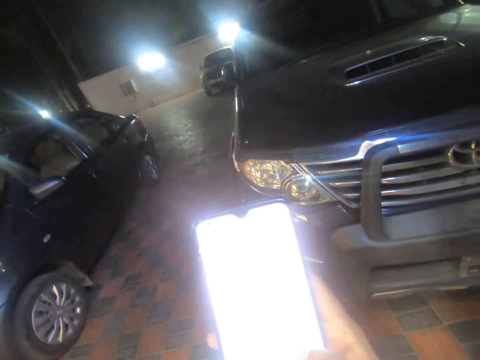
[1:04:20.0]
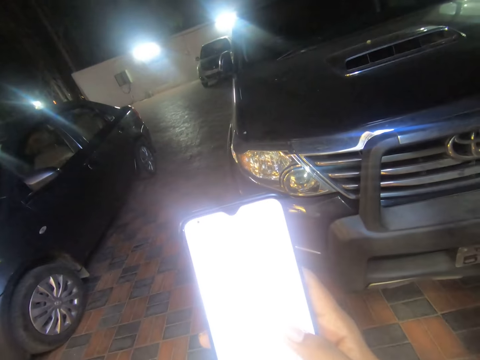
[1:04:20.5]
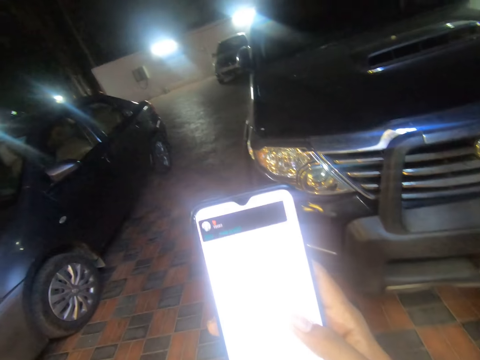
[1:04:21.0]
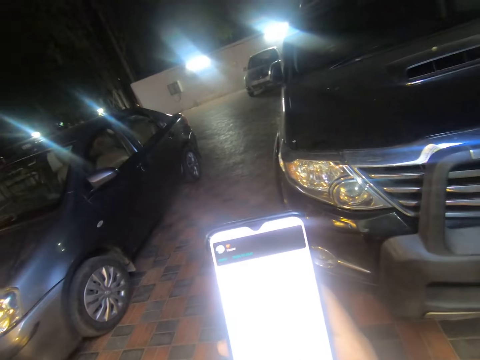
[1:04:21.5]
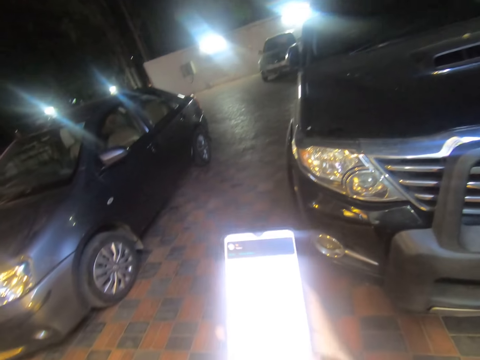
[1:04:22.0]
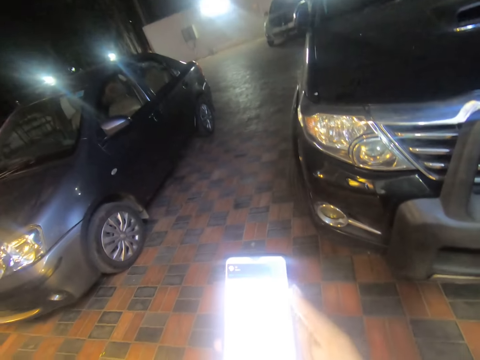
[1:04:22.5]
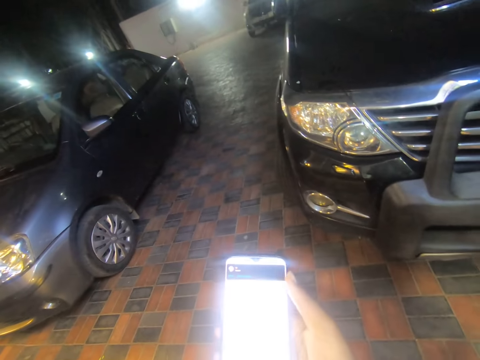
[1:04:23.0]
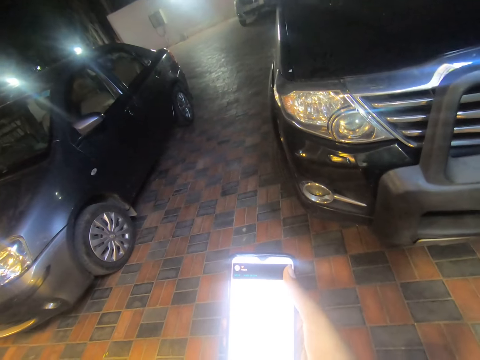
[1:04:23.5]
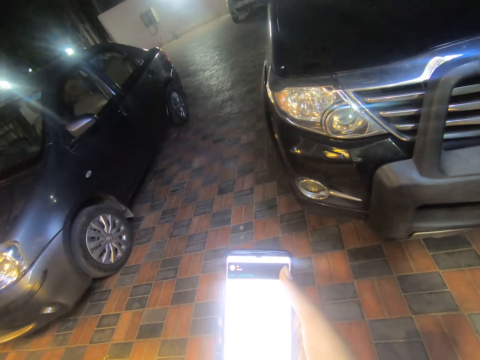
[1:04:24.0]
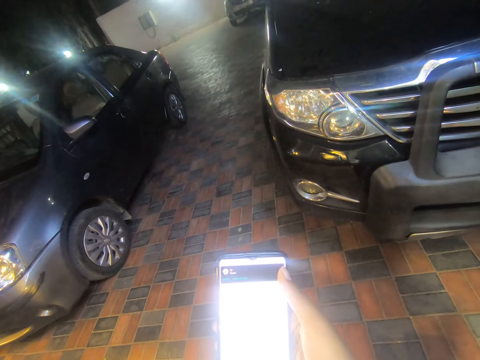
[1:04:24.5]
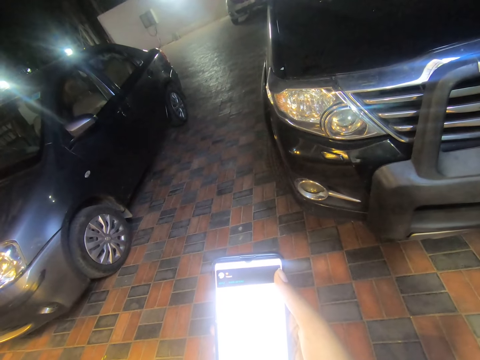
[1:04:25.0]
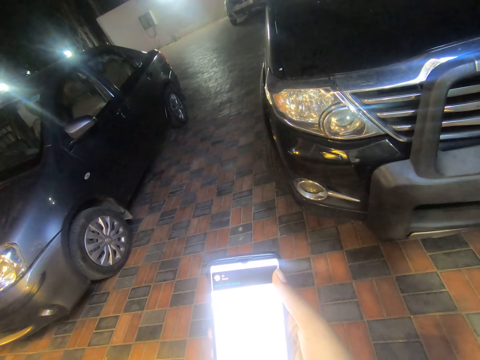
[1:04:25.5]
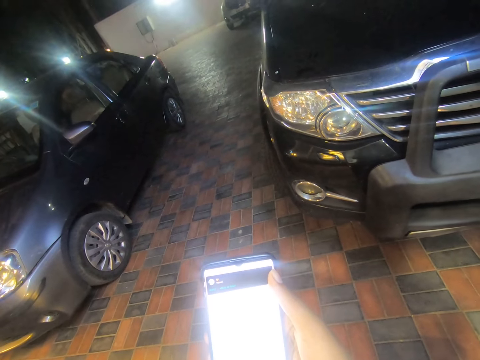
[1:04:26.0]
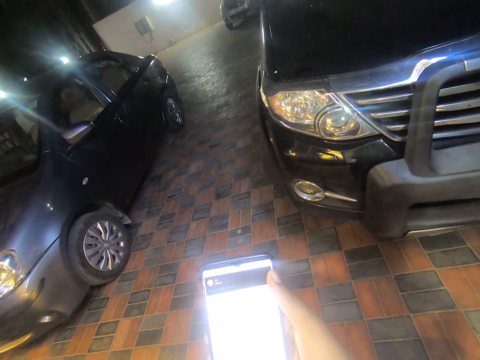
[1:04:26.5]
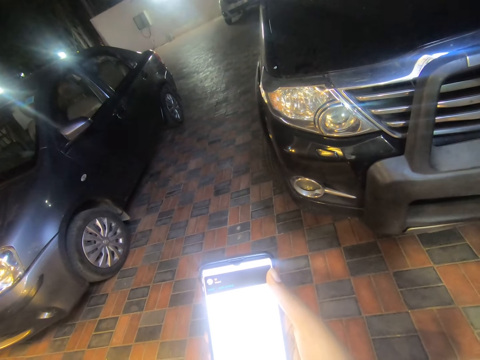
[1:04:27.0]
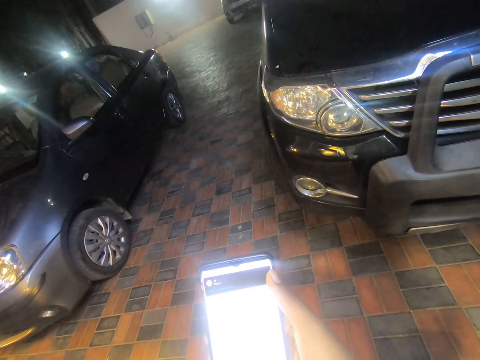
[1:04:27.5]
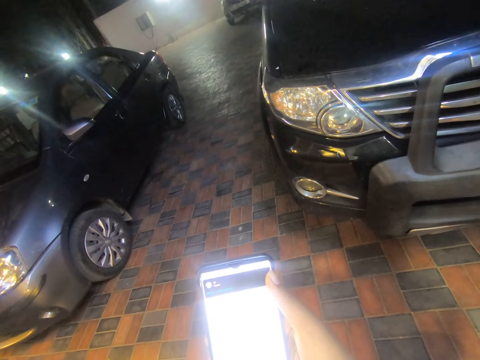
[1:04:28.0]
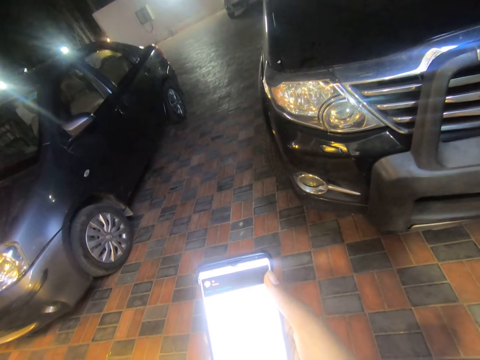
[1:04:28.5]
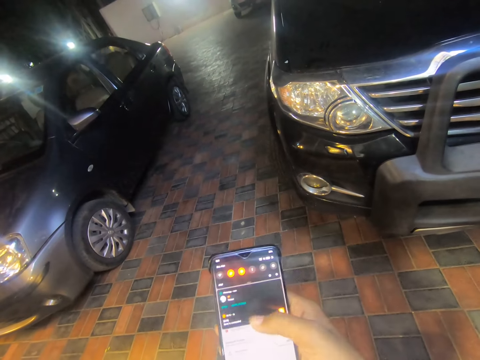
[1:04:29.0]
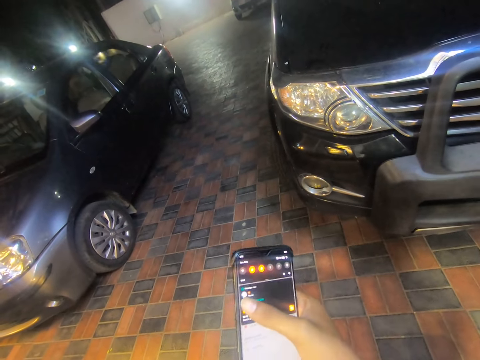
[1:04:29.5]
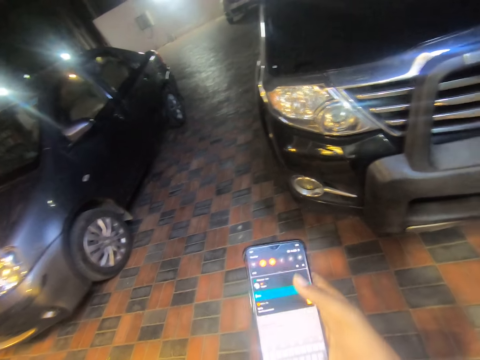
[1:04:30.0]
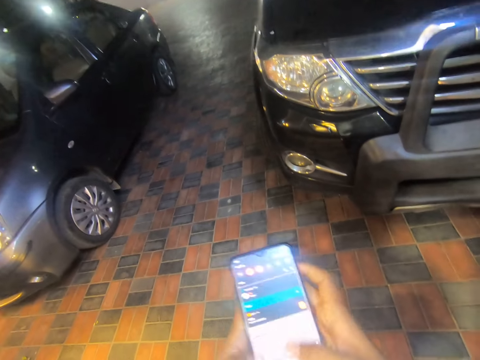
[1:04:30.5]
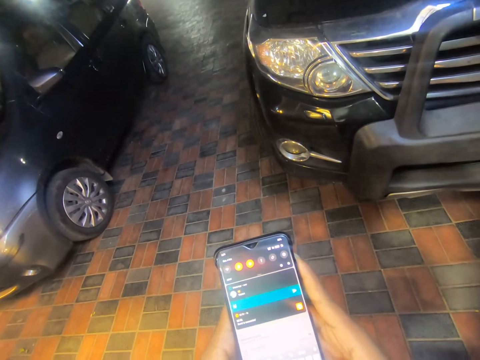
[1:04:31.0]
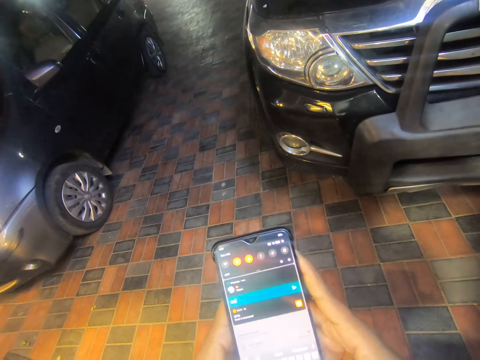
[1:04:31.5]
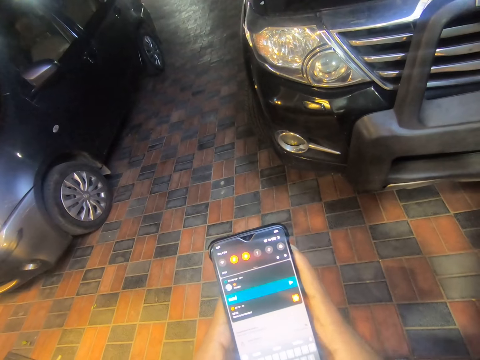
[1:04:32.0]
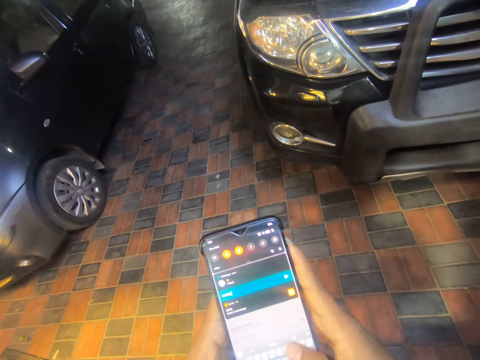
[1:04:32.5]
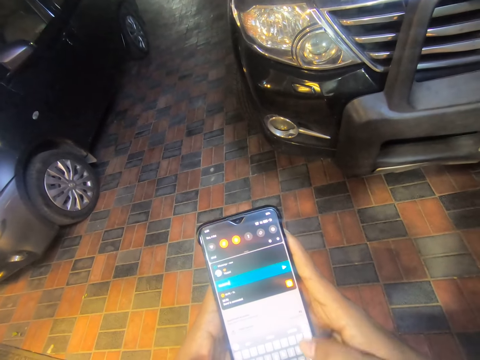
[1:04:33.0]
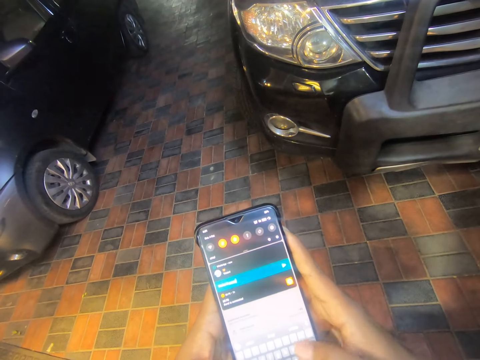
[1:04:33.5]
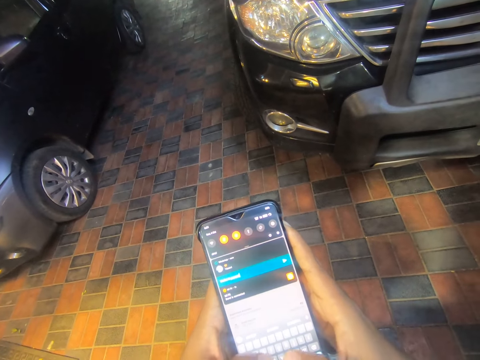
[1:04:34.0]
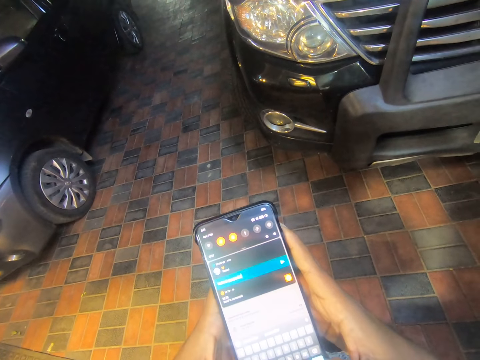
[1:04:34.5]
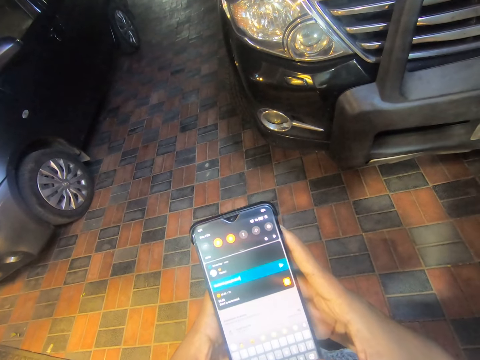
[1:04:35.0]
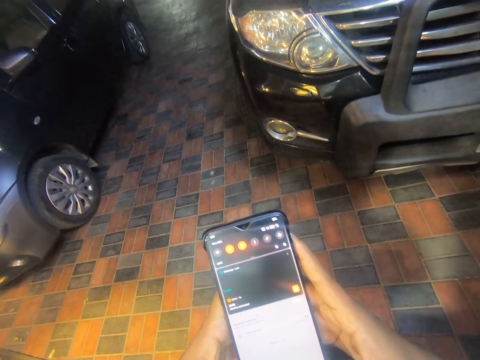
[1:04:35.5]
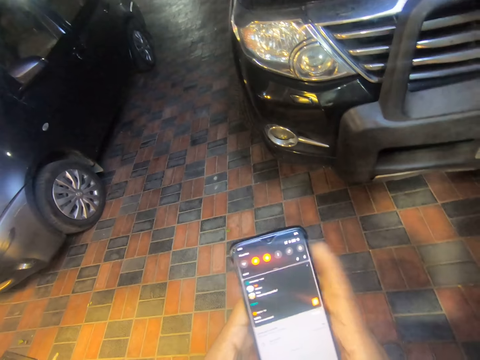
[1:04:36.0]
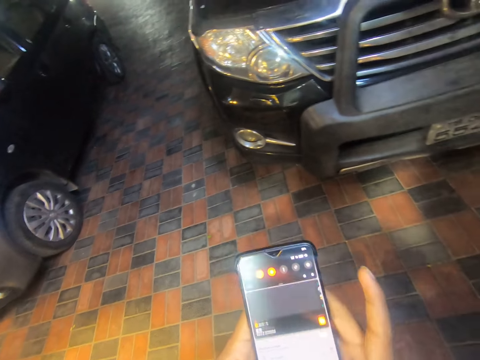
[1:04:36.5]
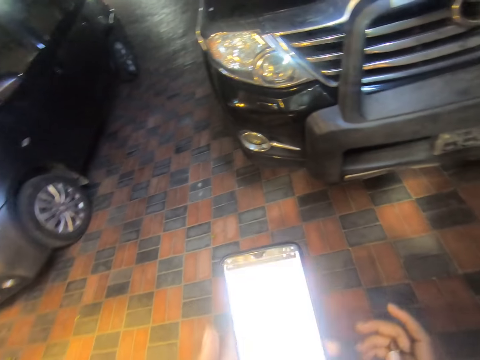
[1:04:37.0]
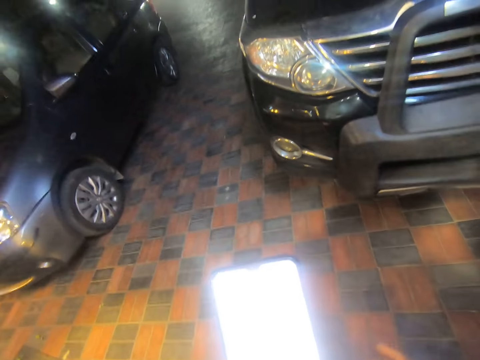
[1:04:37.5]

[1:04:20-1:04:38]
The camera wearer presses the phone. She scrolls the phone. She operates the phone with her hands. She types on the phone.

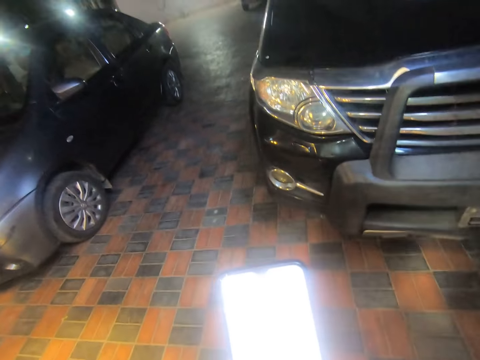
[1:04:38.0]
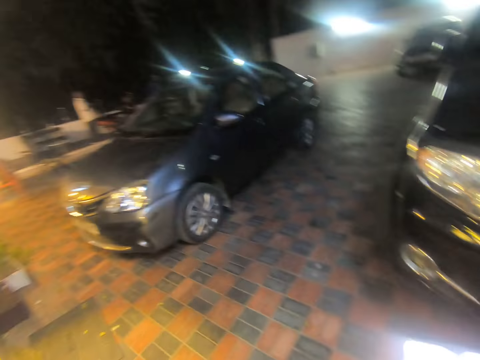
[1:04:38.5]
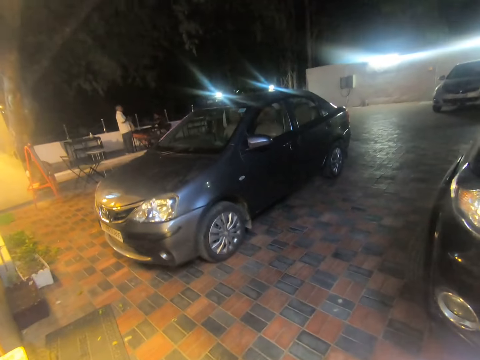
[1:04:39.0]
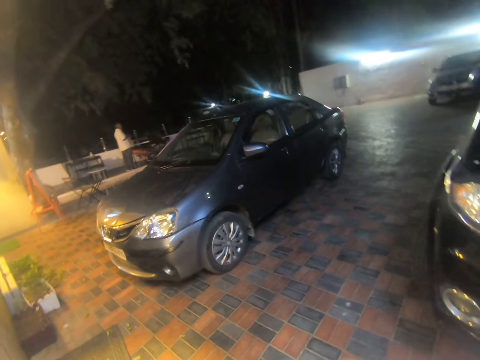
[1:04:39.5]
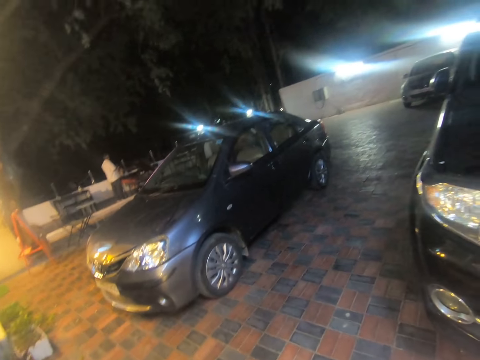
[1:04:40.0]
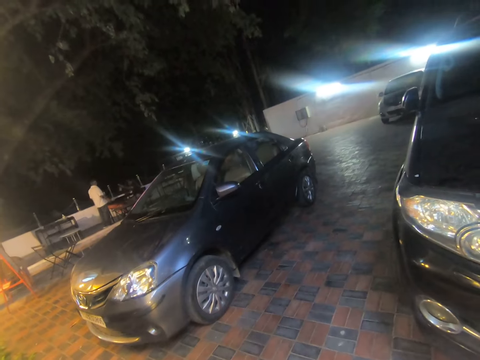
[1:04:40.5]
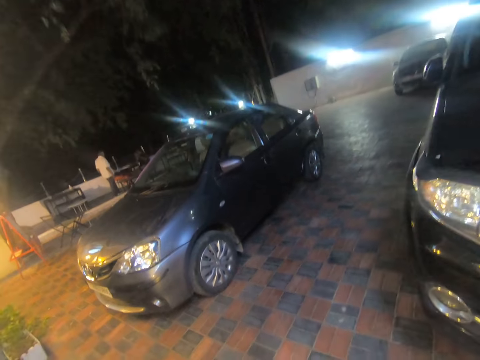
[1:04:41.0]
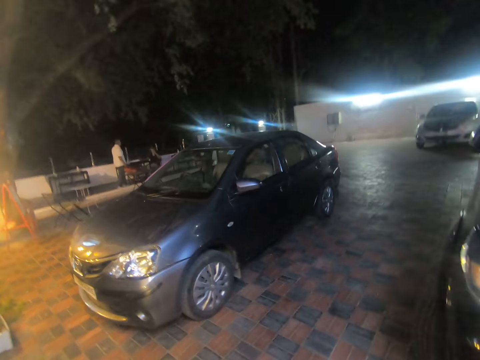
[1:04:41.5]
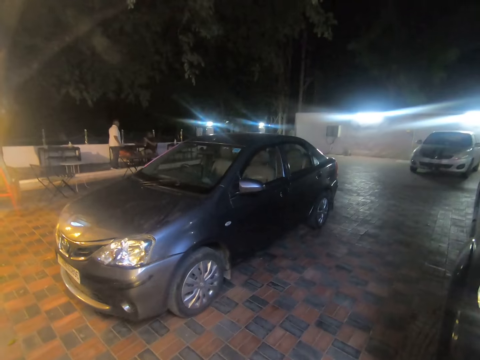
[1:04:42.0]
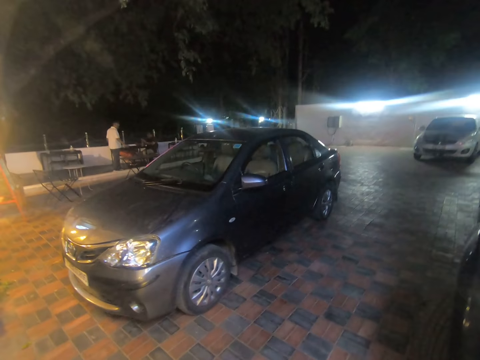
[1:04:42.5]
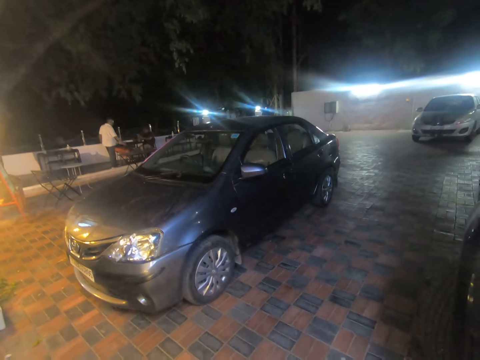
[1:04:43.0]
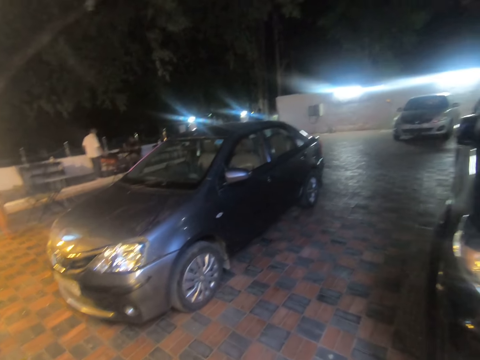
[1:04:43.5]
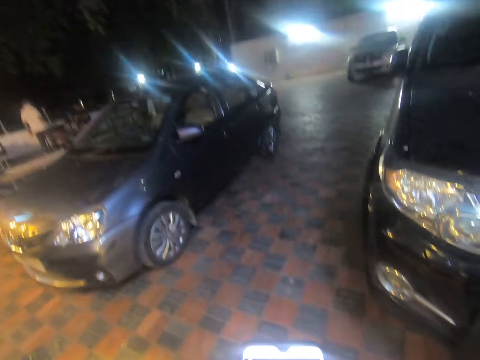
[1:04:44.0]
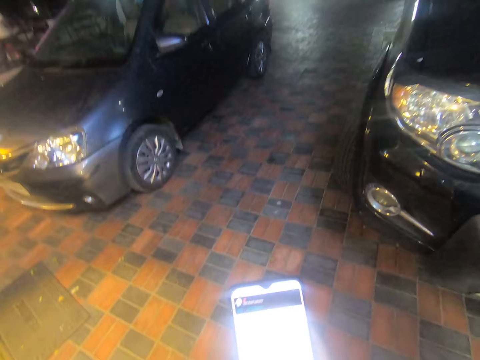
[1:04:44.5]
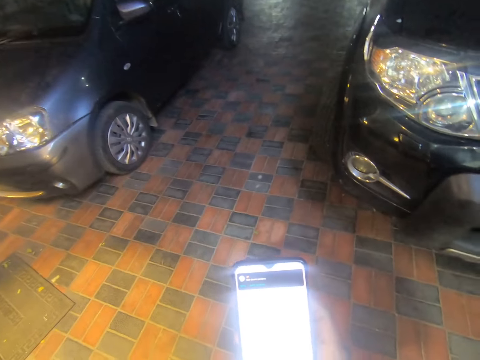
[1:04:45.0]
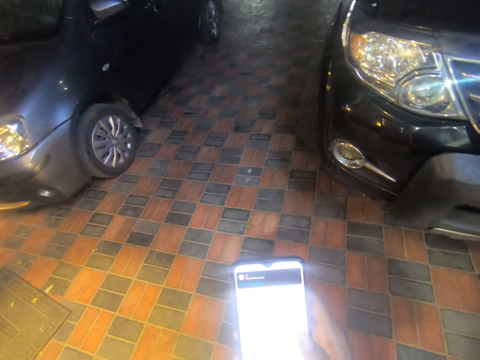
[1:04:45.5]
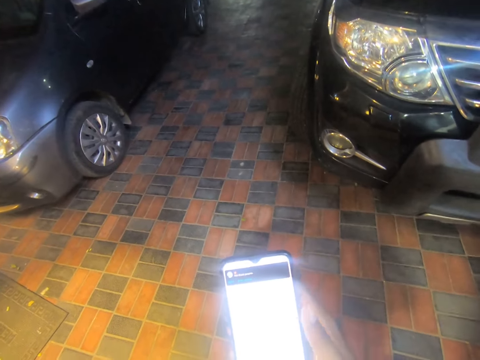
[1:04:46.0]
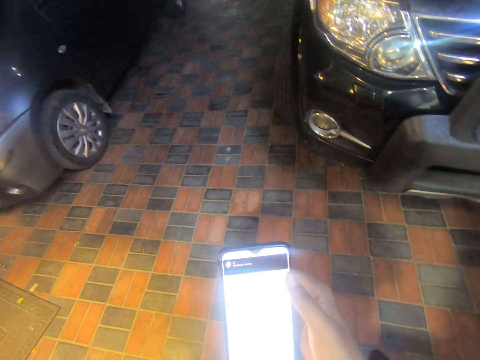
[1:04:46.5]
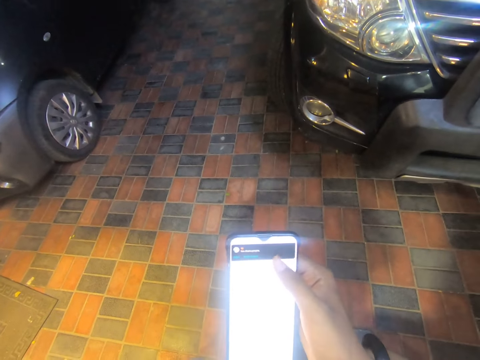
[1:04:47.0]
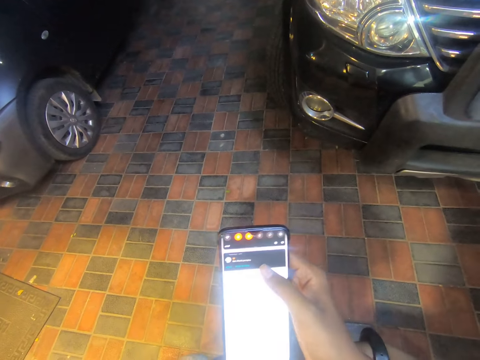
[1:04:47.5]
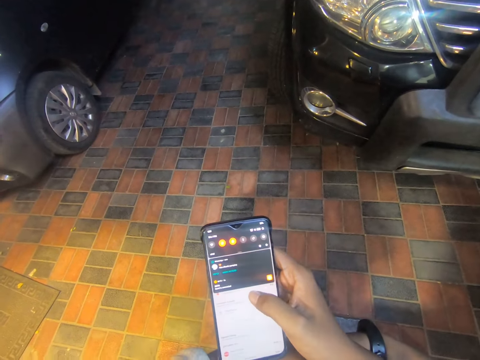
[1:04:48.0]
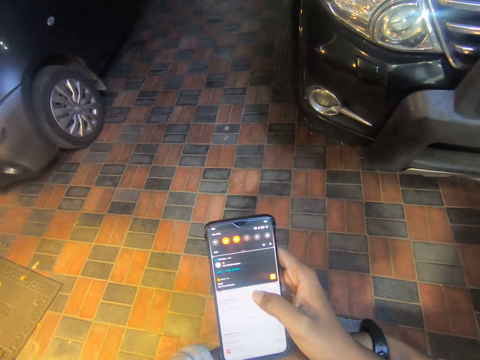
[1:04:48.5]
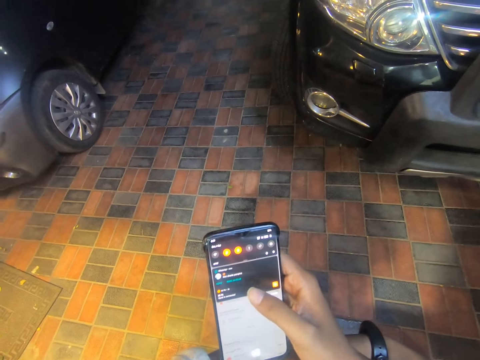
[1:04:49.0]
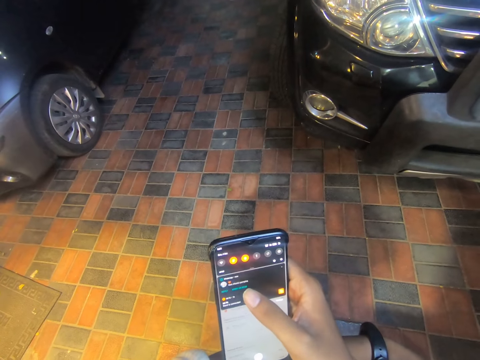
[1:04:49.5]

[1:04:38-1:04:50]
The camera wearer looks at the car. She operates the phone with her right hand. She looks at the phone. She scrolls the phone.
